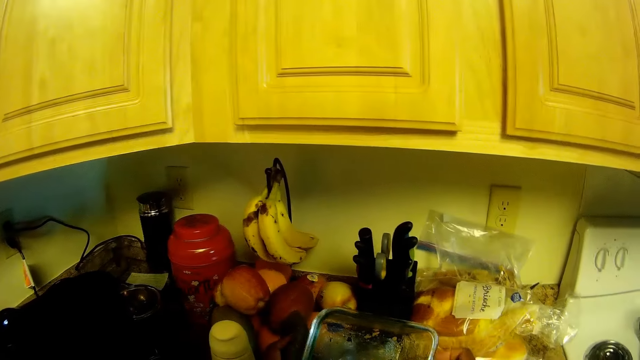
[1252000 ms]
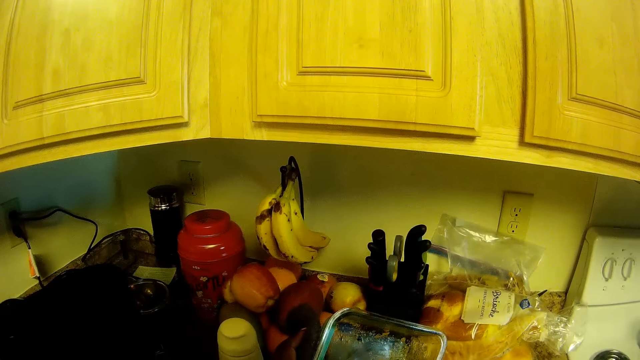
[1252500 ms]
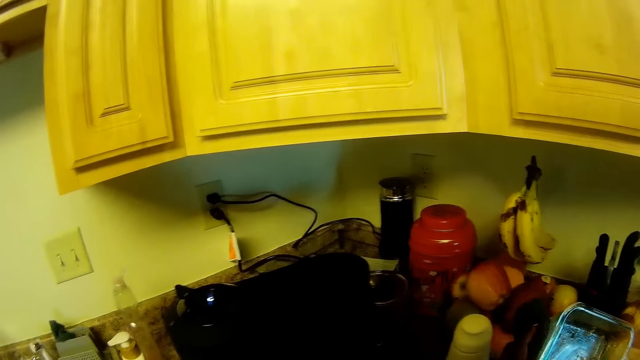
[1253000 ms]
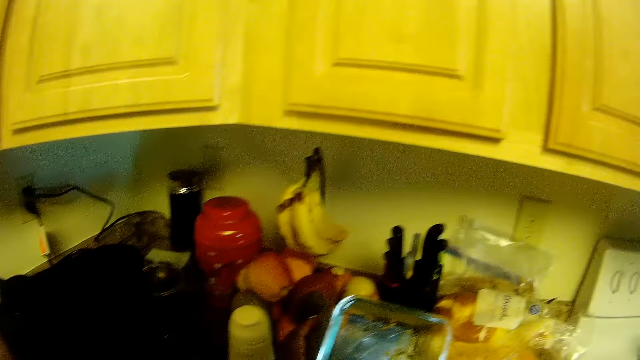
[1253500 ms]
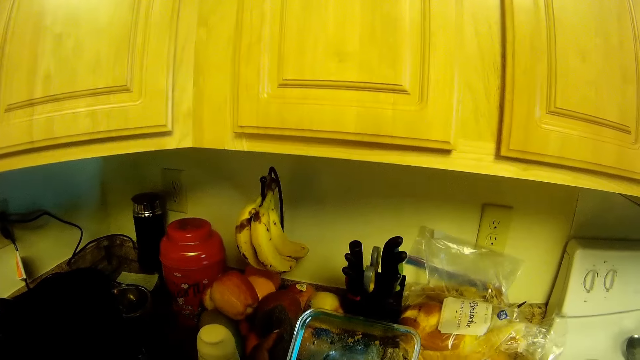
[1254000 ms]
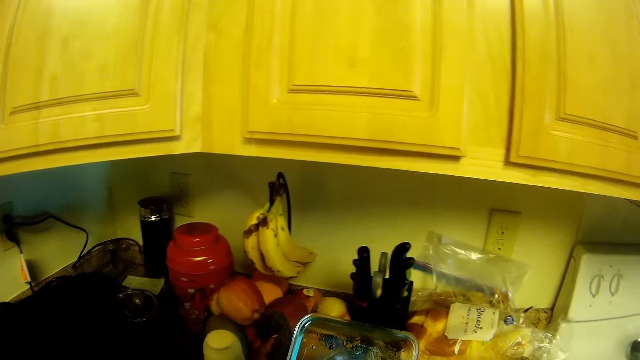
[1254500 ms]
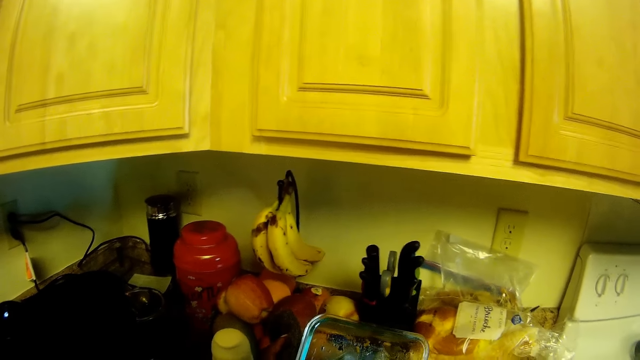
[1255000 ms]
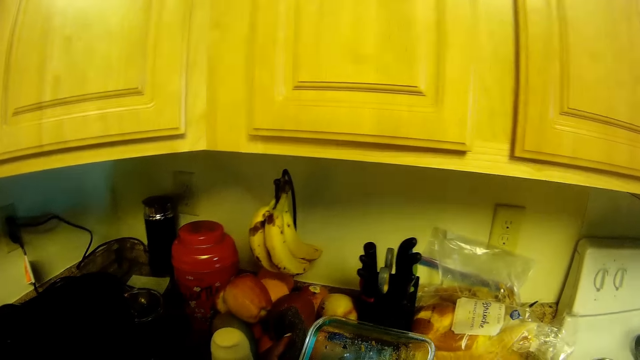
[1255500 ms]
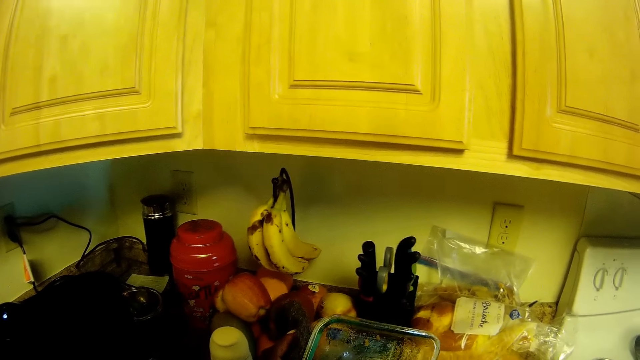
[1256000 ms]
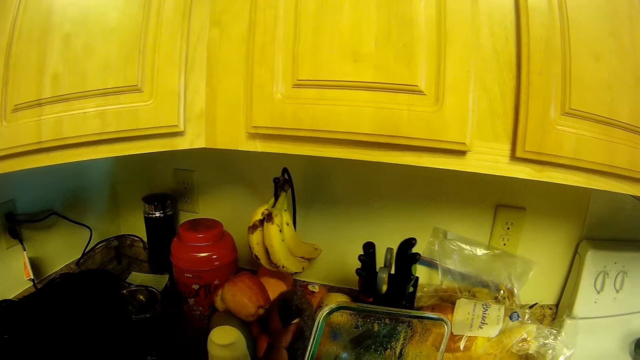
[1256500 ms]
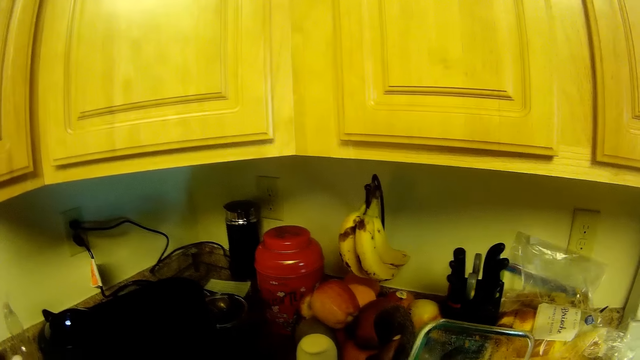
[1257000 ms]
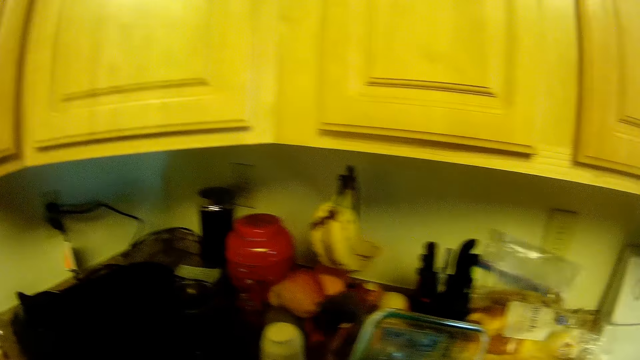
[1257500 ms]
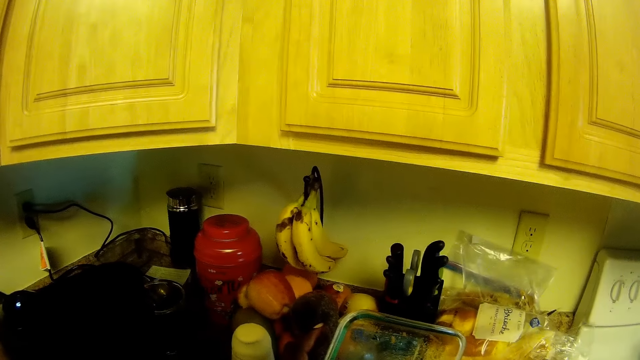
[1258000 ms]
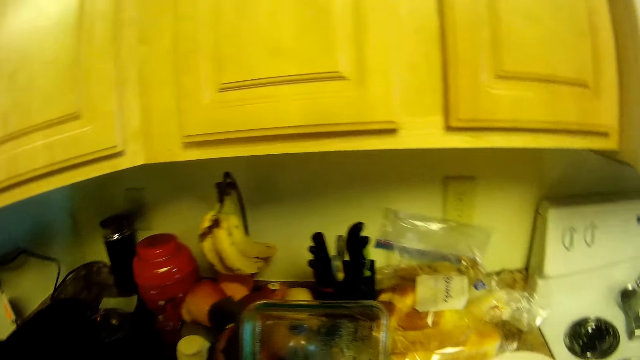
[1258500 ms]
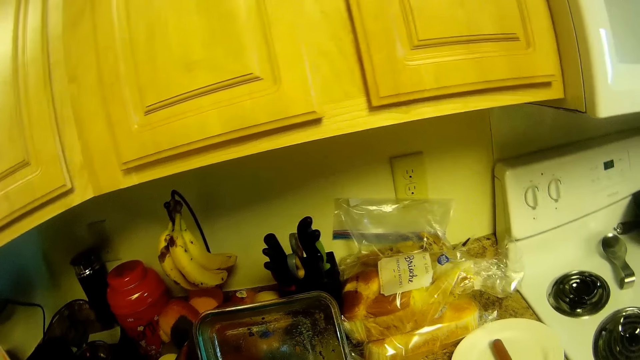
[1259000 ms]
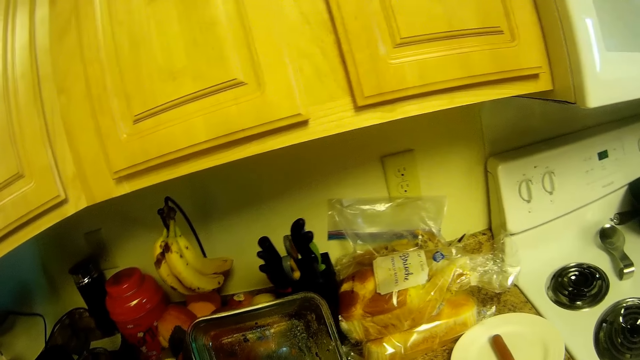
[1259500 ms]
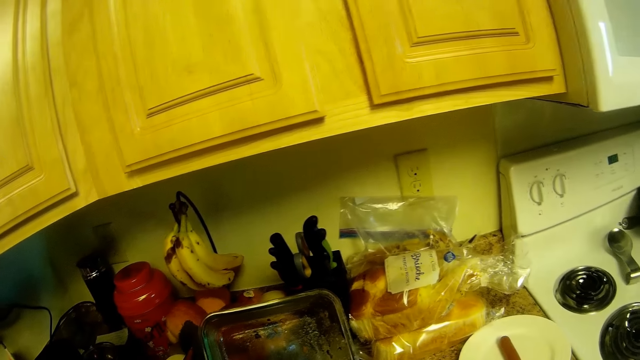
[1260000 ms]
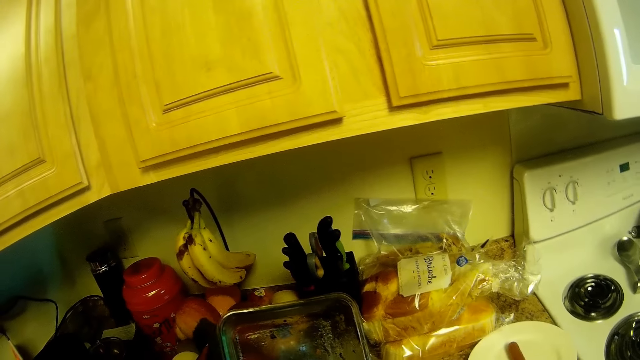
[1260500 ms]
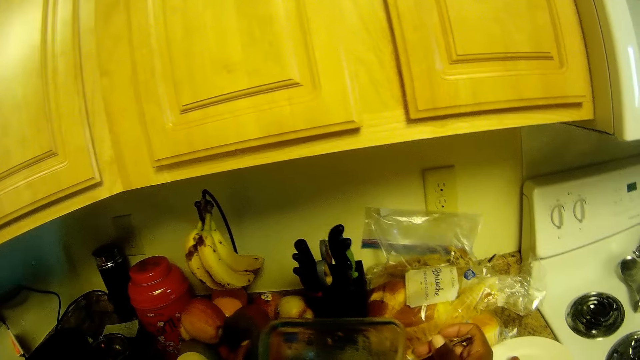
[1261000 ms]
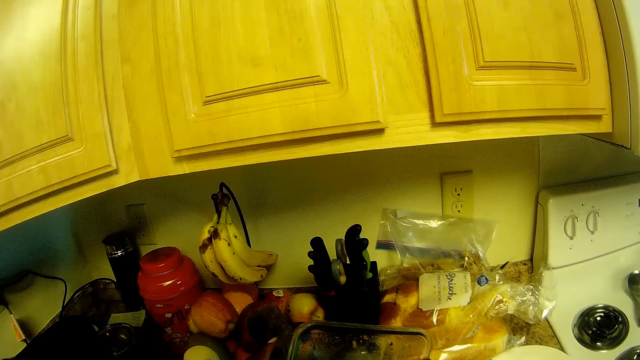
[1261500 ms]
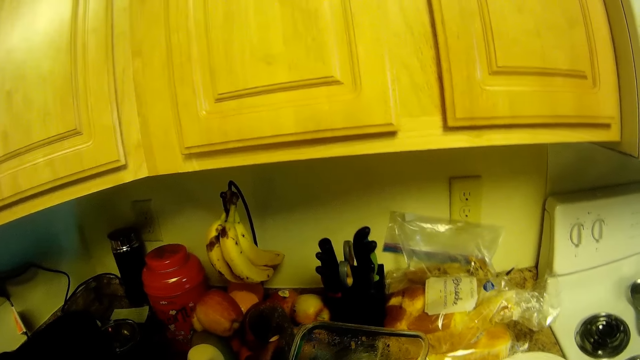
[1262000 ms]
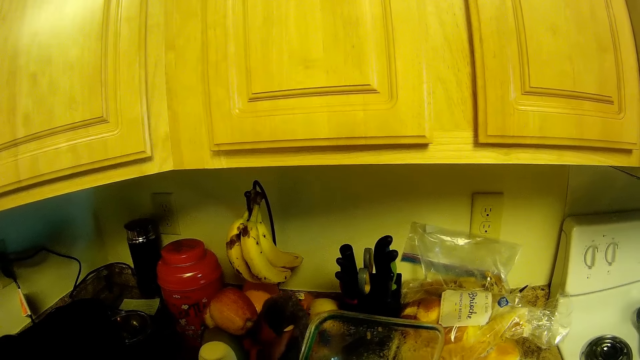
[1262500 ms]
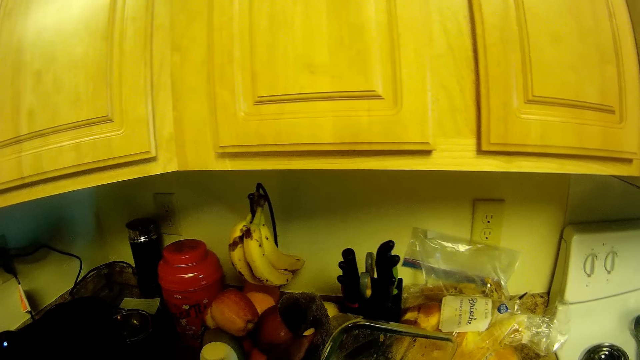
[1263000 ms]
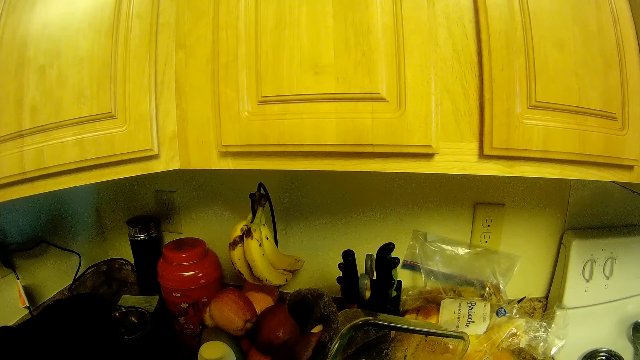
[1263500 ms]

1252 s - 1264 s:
The camera wearer holds the food packet. They look around. They hold the food packet.

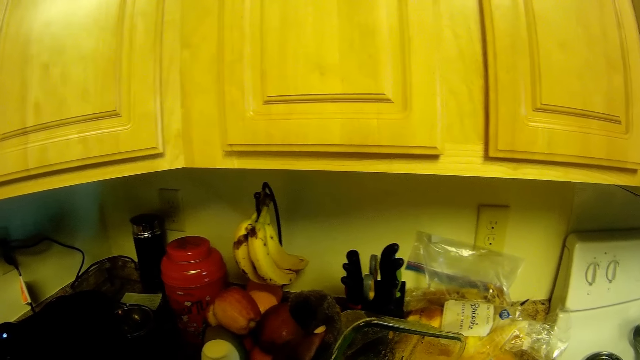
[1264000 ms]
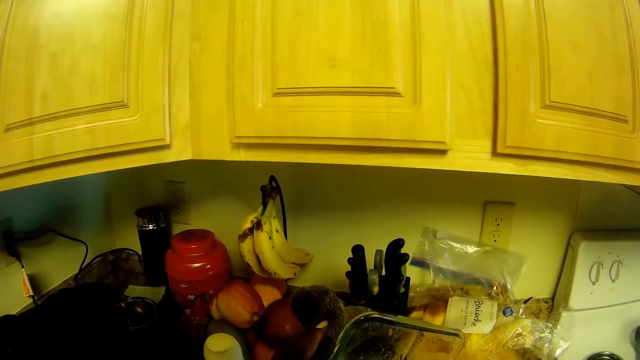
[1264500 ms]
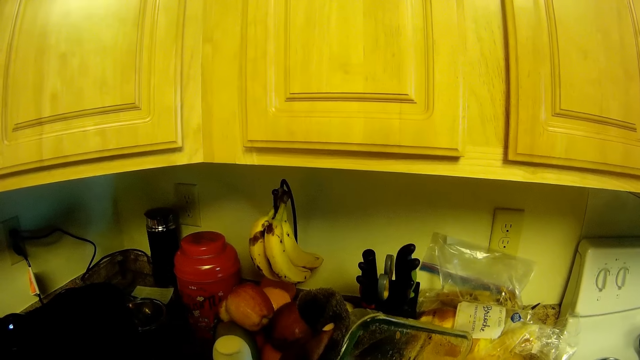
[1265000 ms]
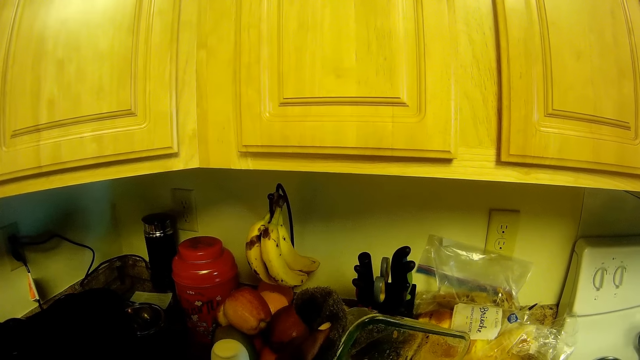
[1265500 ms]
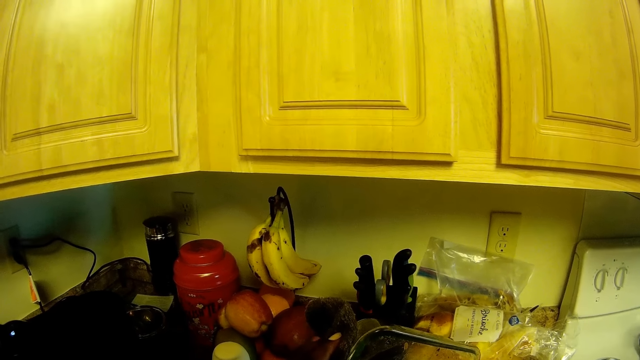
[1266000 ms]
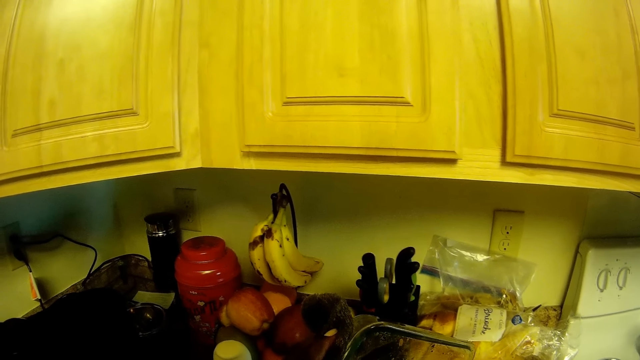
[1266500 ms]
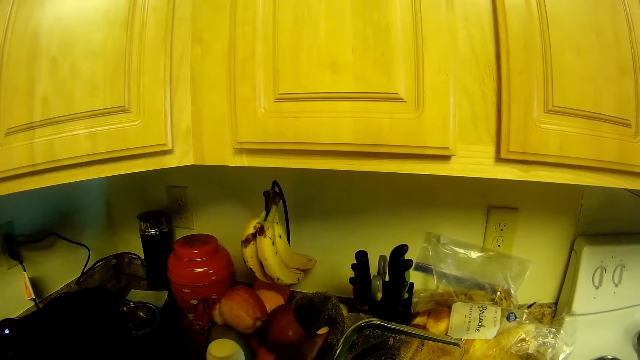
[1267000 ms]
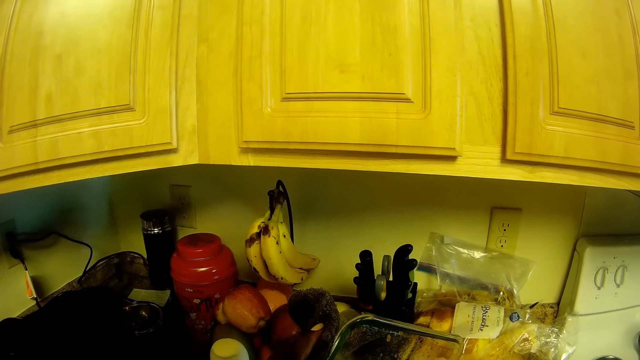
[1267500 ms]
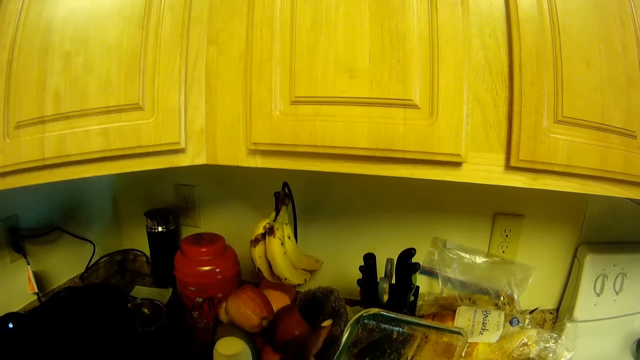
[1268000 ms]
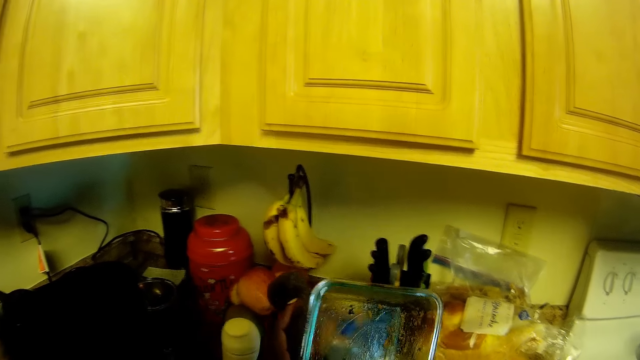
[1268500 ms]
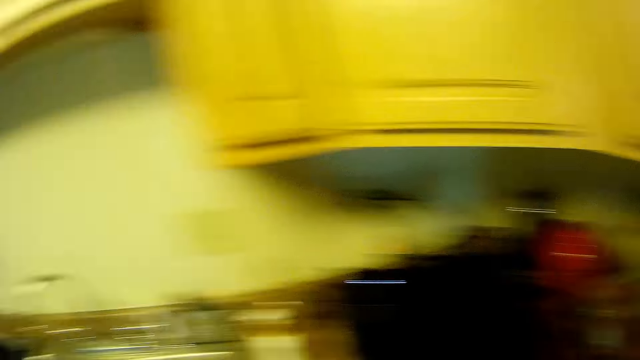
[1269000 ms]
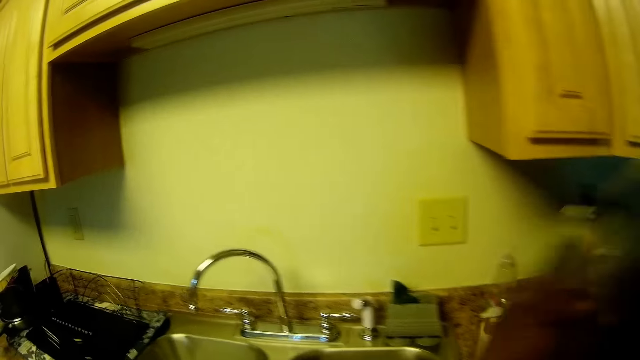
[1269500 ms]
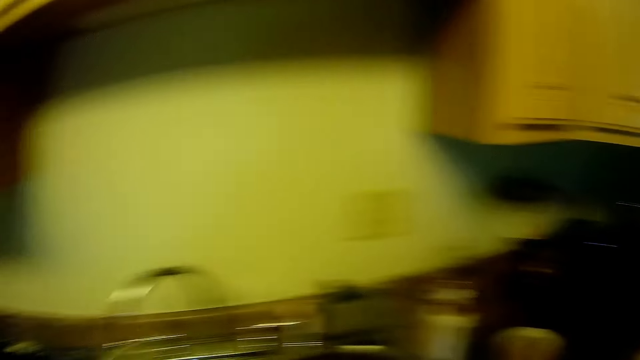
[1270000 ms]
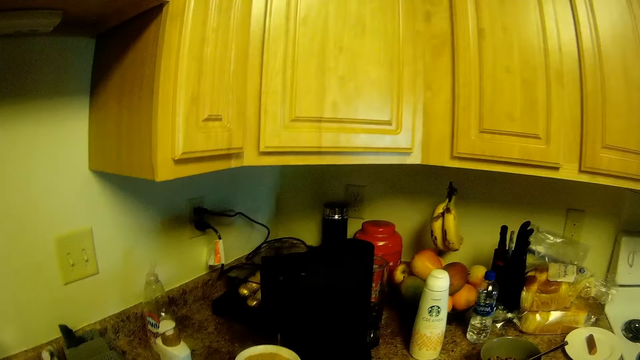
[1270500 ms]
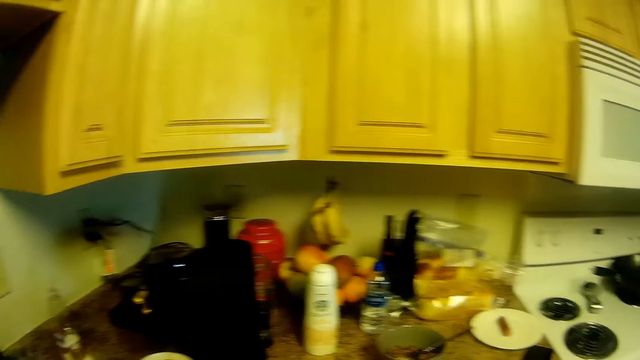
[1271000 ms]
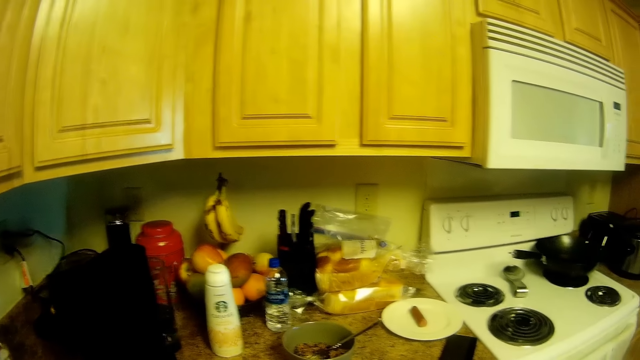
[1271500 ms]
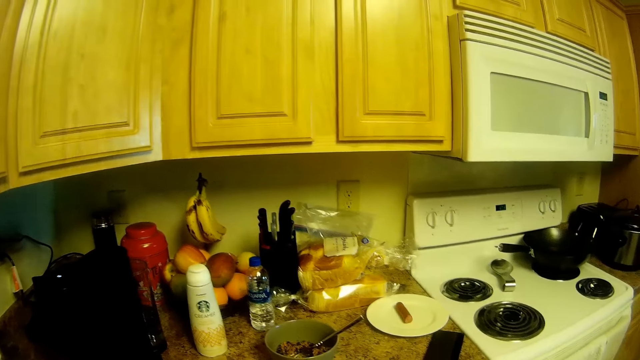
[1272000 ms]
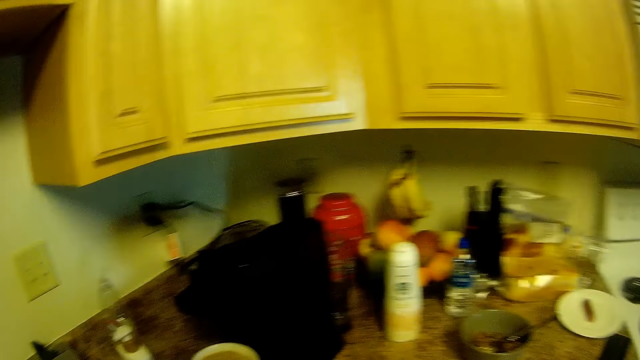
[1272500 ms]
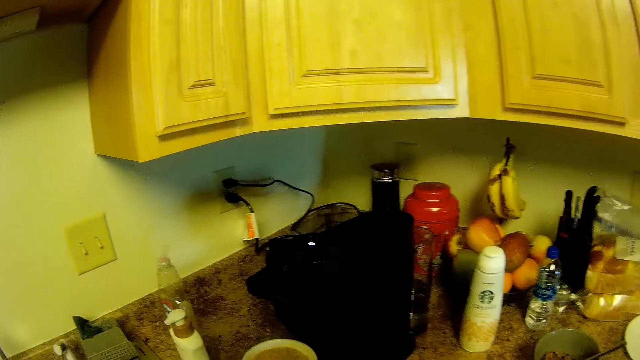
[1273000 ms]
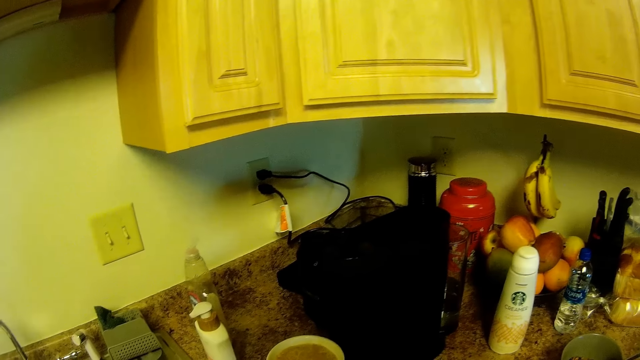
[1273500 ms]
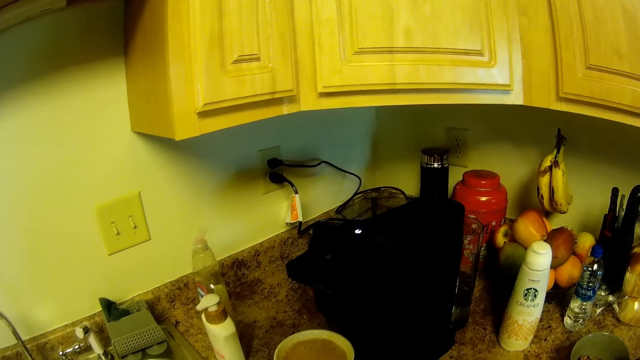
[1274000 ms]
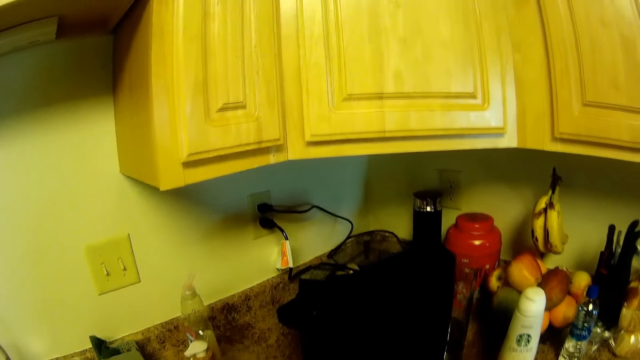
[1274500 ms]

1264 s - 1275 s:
The camera wearer looks around. They hold the food packet. They look around.
